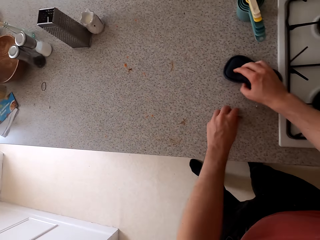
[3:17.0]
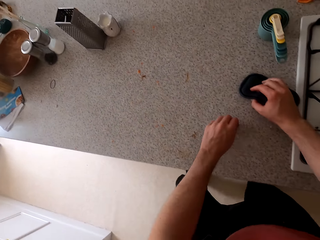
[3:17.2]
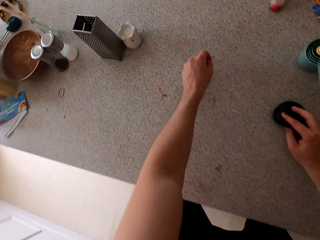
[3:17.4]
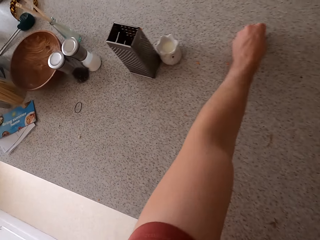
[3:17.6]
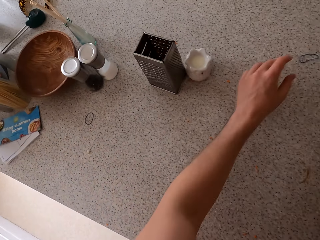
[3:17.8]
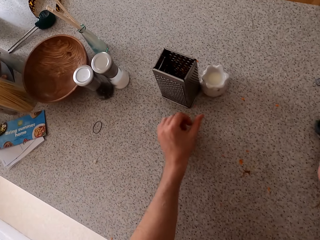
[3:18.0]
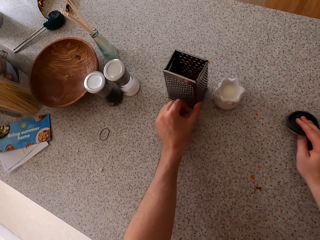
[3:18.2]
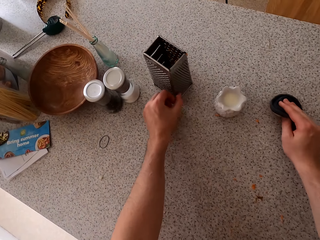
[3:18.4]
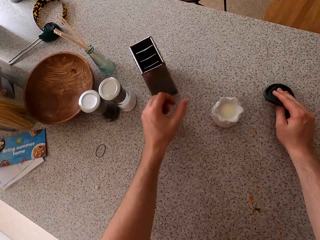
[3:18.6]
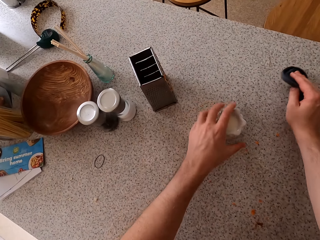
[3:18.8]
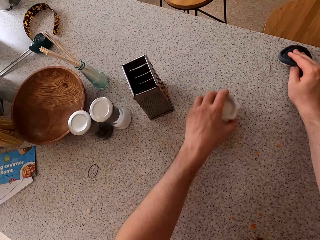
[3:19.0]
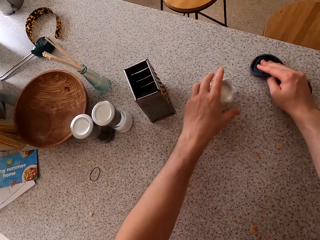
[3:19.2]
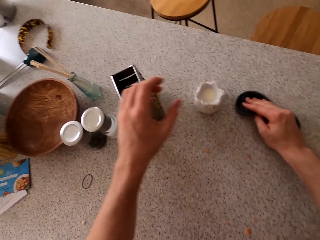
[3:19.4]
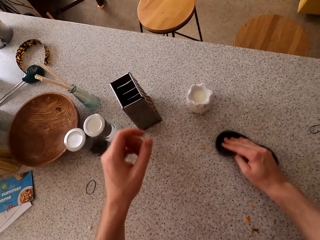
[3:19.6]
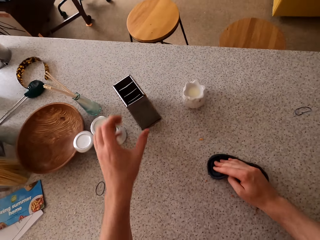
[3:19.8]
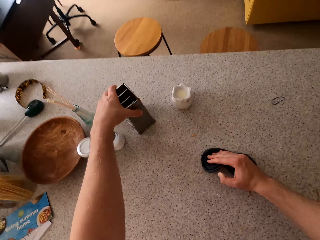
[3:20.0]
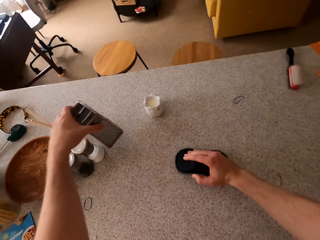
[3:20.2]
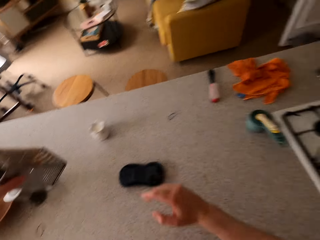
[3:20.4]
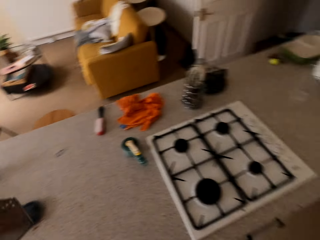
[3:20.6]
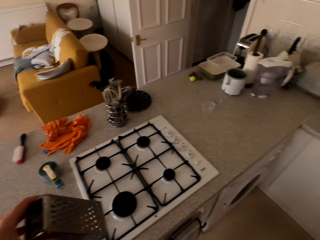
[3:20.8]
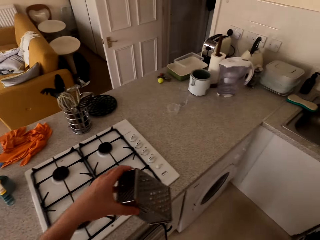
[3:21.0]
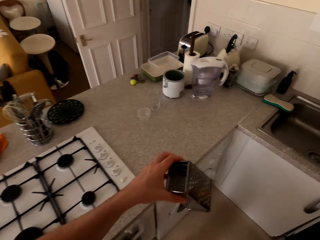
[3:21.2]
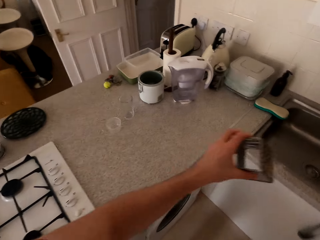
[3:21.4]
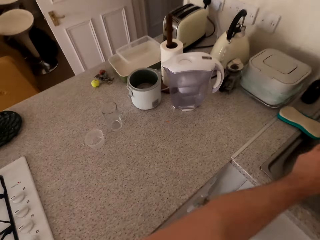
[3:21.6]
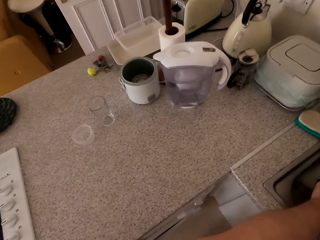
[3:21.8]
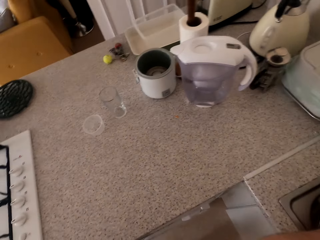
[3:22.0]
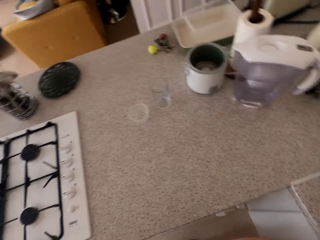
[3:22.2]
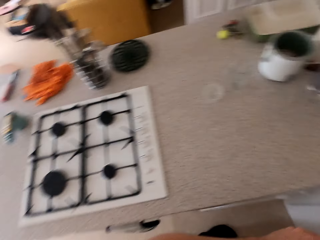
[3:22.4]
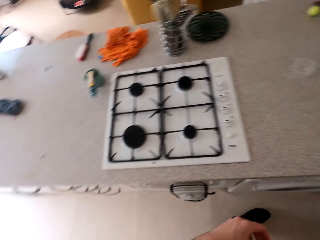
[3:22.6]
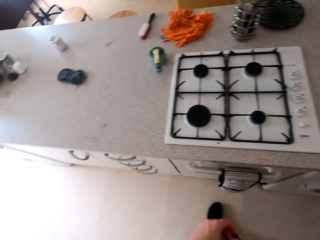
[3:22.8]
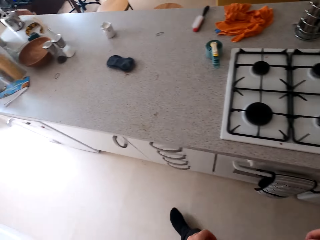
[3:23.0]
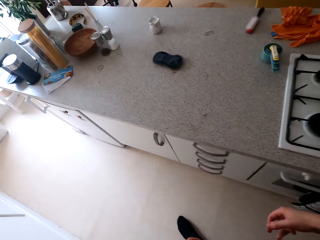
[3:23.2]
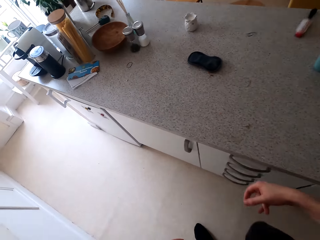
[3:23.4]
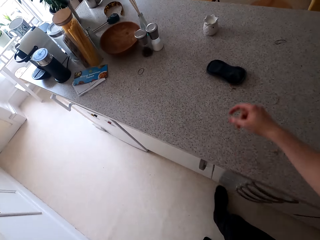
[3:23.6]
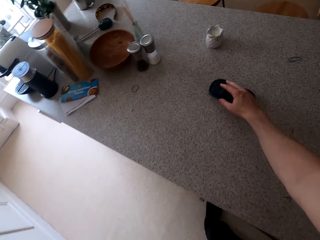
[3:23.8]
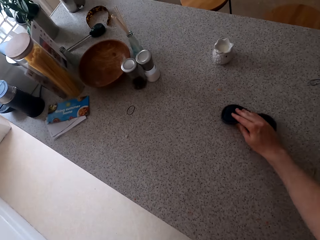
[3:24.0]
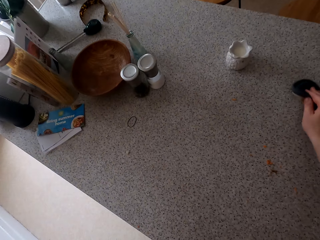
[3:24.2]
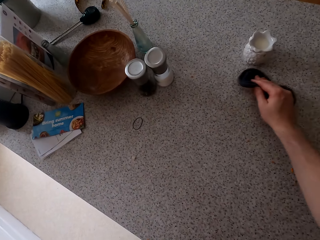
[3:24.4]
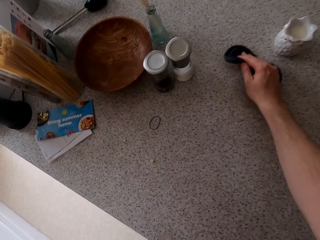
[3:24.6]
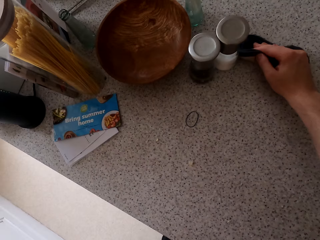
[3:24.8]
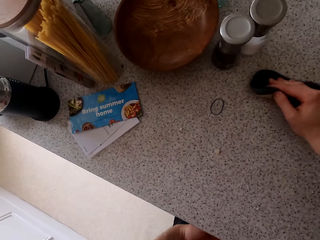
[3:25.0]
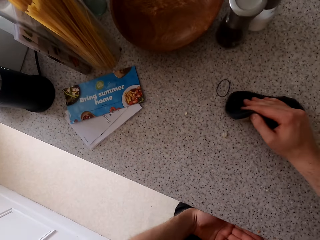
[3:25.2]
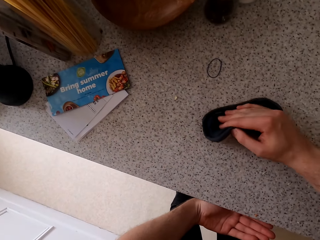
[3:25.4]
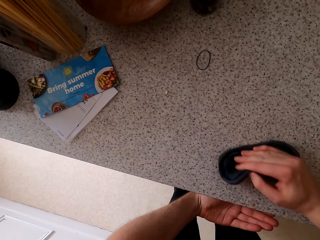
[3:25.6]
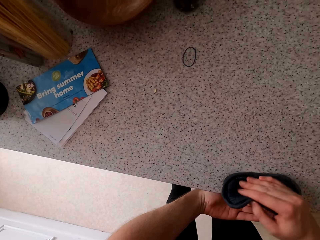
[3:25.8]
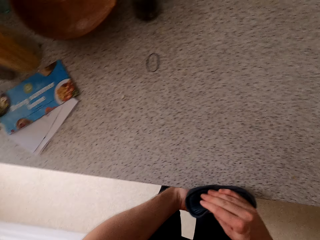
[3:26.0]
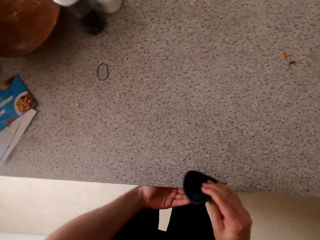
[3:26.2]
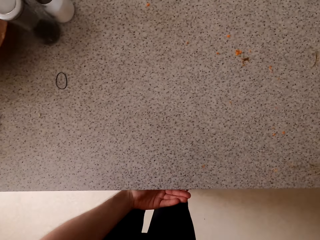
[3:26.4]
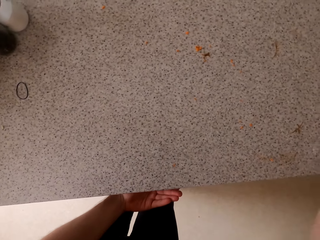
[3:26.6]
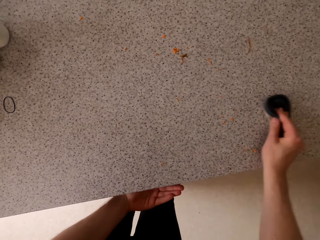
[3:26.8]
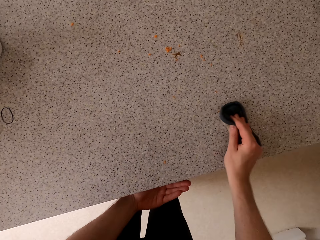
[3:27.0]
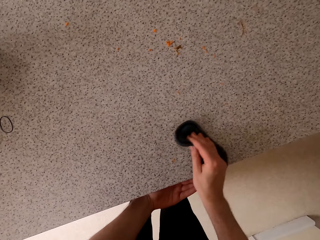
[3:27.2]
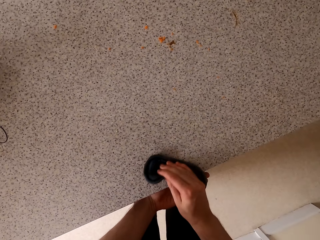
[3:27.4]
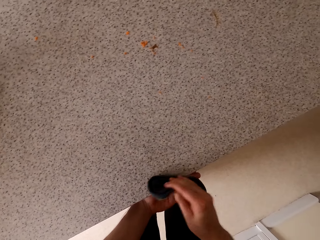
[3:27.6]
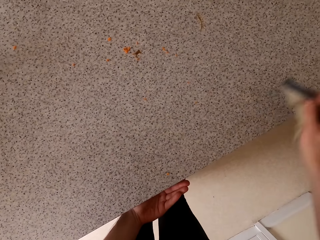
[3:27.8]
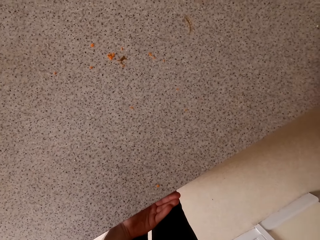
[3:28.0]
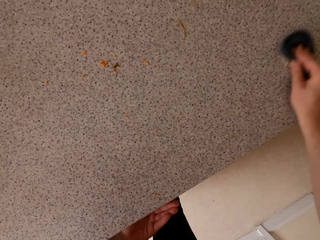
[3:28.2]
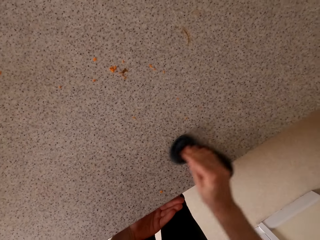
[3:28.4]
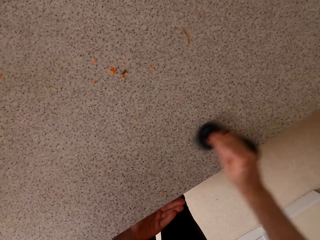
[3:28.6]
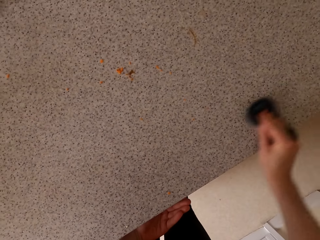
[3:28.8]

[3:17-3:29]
The camera wearer picks up a wiping cloth. He moves a grater. He wipes a kitchen slab. He takes the grater to the sink. He puts the grater in the sink. He walks in the kitchen. He takes the wiping cloth. He wipes the kitchen slab. He collects dirt on his hand.

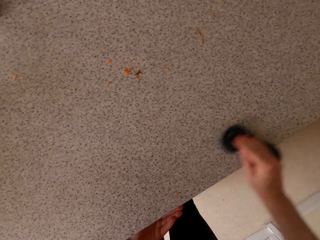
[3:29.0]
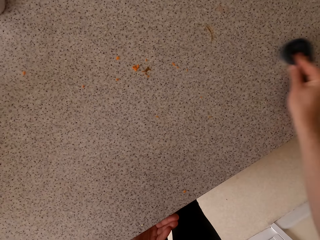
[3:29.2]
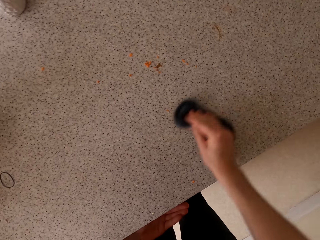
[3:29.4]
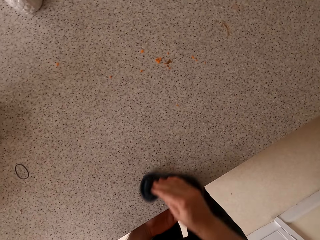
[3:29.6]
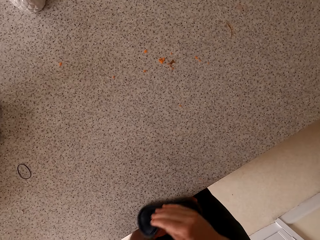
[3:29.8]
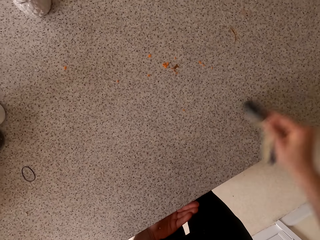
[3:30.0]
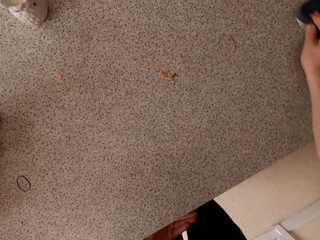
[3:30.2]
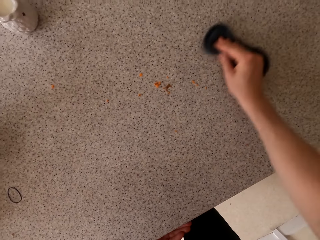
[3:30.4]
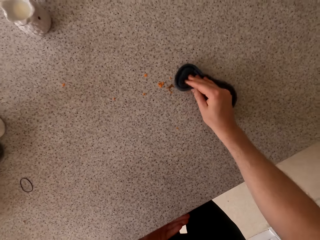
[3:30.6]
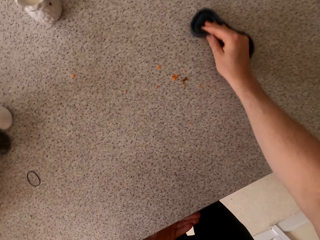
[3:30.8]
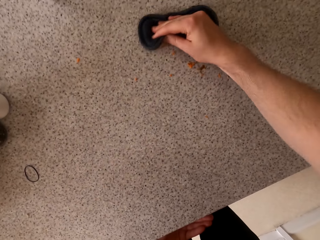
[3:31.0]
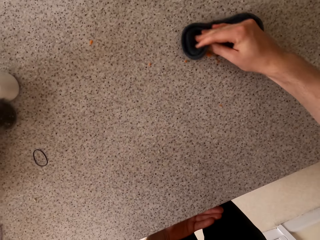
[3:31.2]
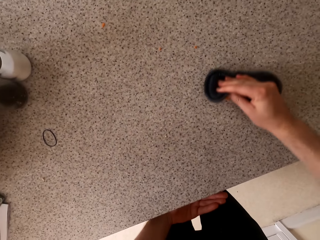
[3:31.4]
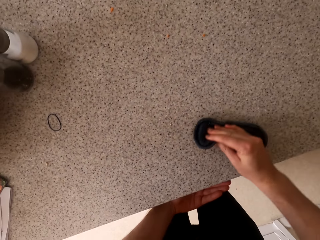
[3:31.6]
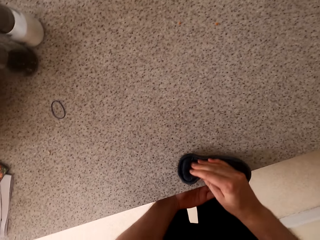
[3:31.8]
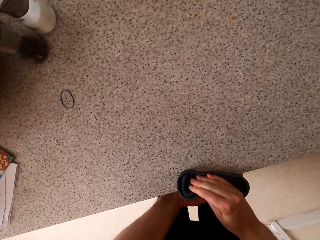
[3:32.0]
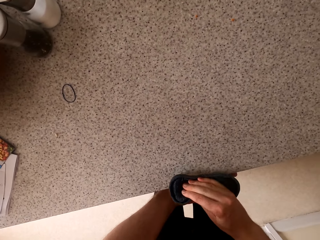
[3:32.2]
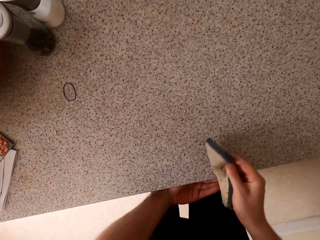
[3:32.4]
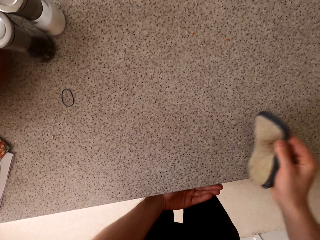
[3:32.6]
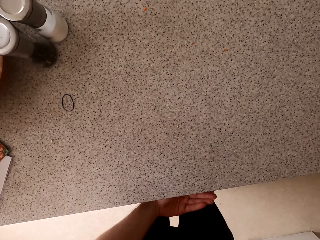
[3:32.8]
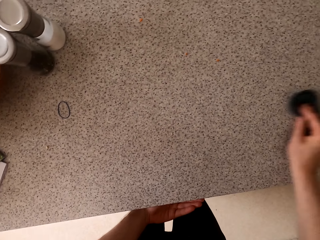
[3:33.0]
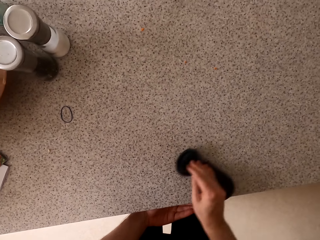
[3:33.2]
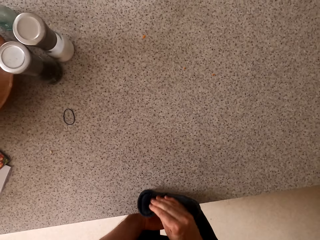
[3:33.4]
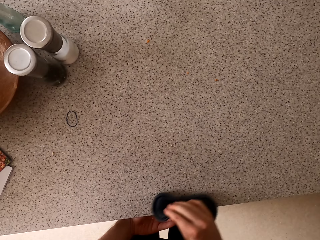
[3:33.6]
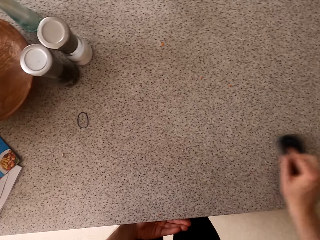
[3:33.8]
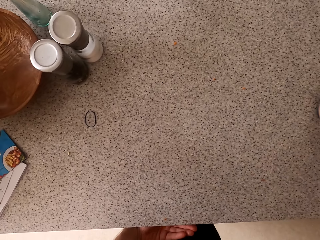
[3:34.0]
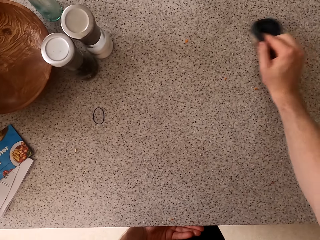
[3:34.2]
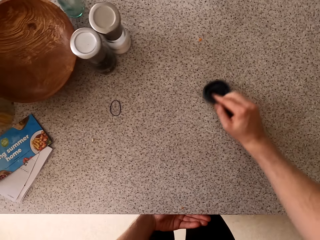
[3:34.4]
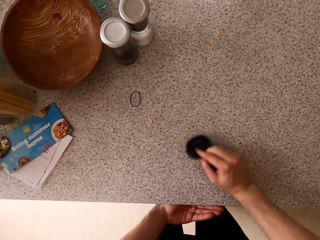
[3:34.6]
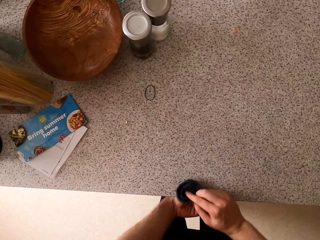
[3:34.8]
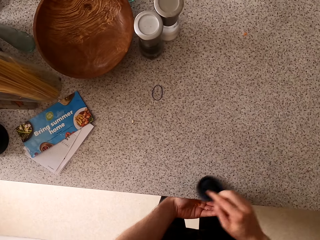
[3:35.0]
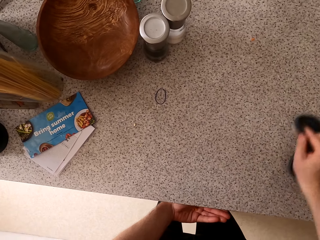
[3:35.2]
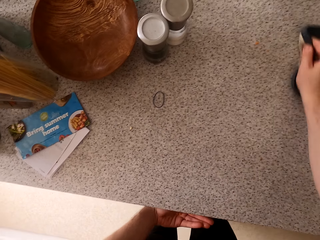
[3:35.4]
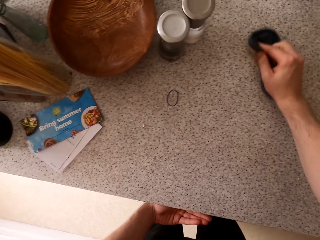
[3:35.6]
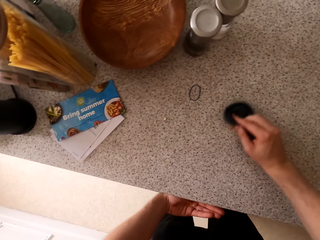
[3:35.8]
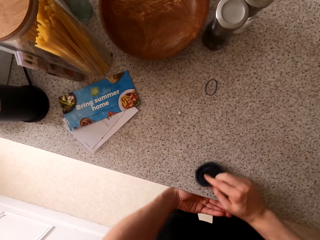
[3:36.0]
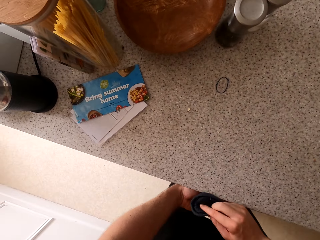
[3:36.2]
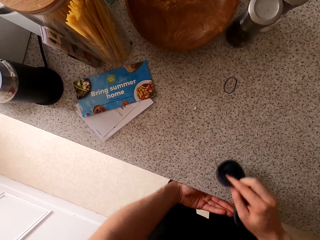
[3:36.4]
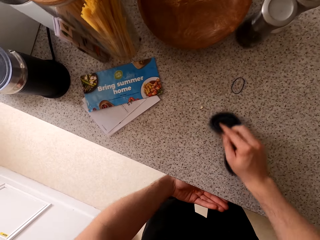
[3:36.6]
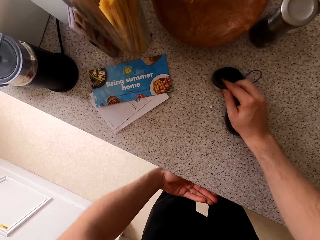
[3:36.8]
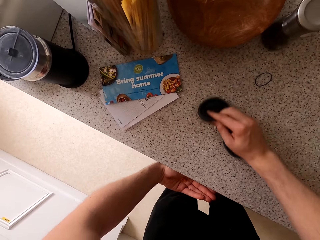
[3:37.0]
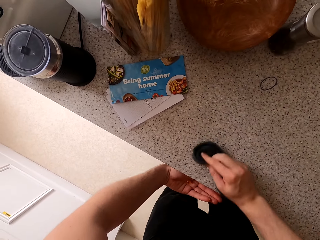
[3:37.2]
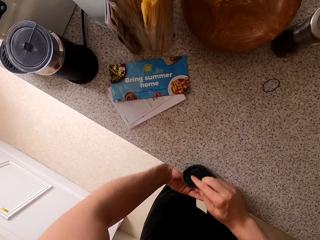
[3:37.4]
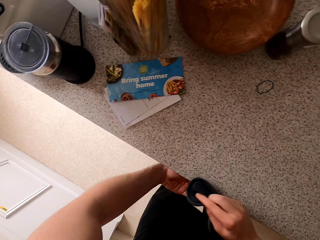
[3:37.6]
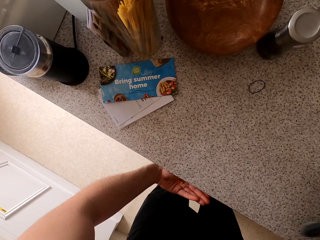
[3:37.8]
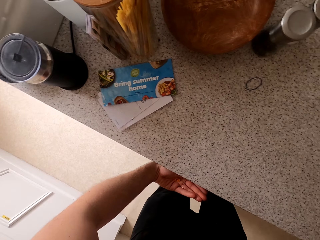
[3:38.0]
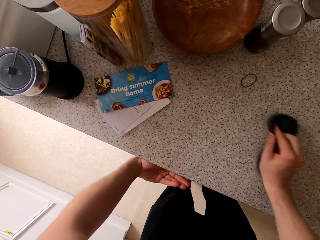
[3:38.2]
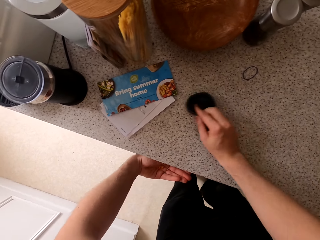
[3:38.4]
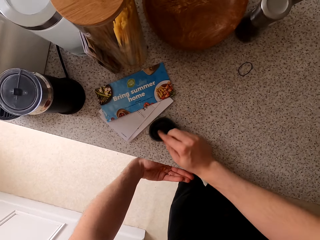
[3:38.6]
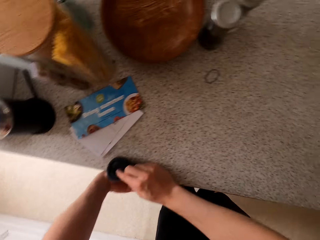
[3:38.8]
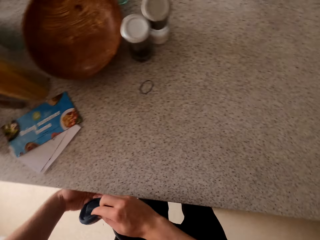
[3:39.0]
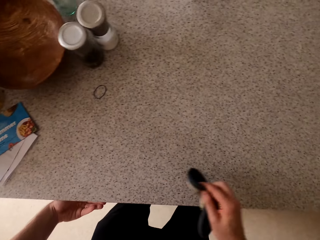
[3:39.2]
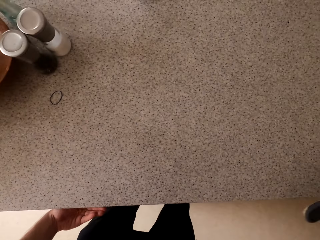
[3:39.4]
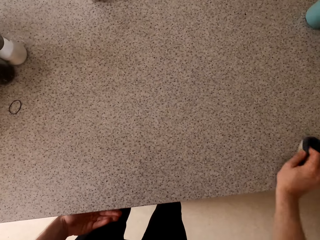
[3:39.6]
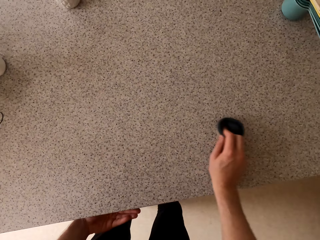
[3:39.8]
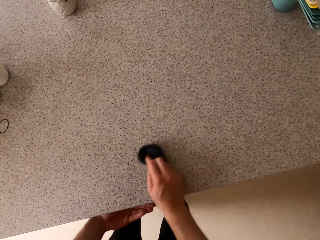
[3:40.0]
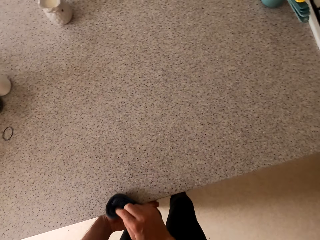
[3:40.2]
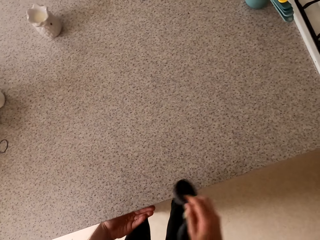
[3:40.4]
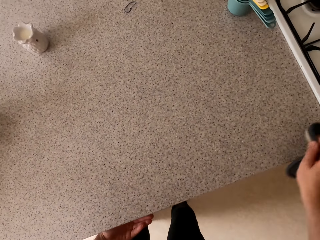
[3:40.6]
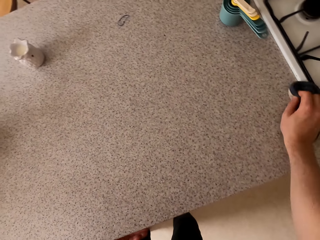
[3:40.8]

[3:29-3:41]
The camera wearer wipes the kitchen slab. He collects dirt on his hand.
